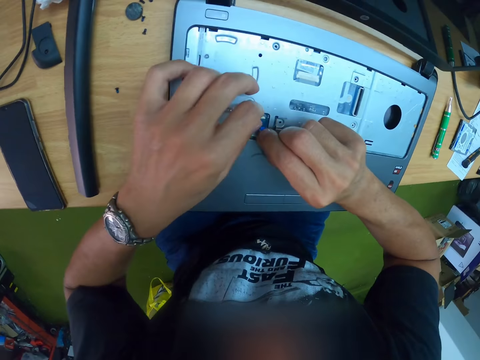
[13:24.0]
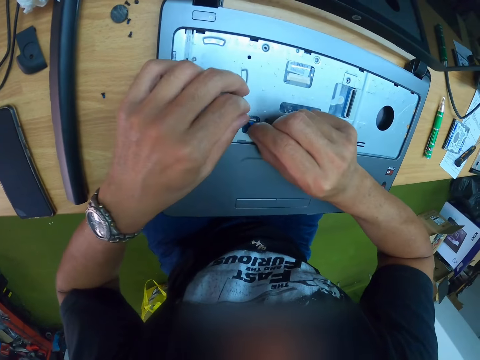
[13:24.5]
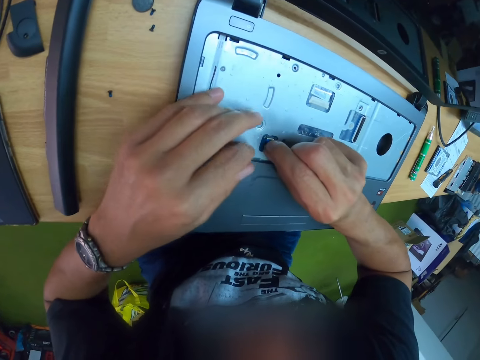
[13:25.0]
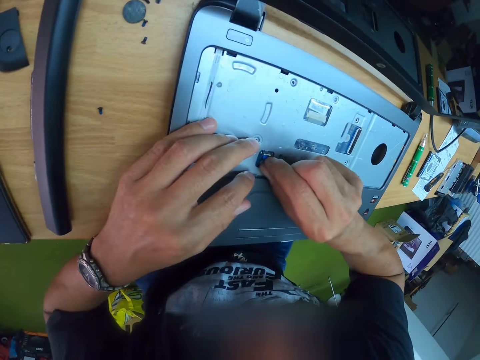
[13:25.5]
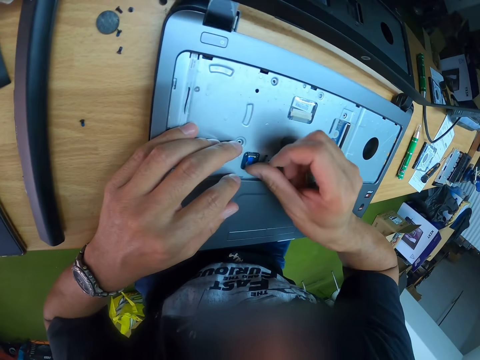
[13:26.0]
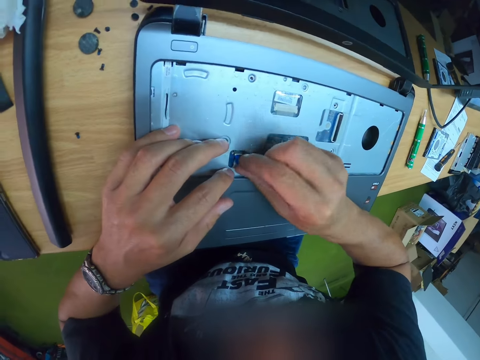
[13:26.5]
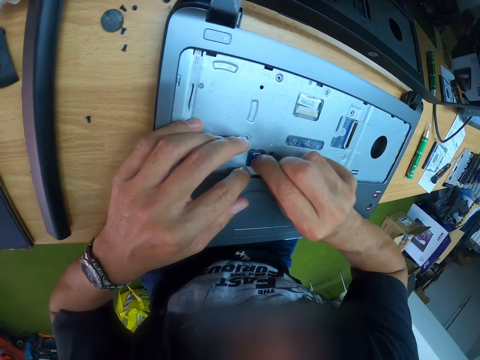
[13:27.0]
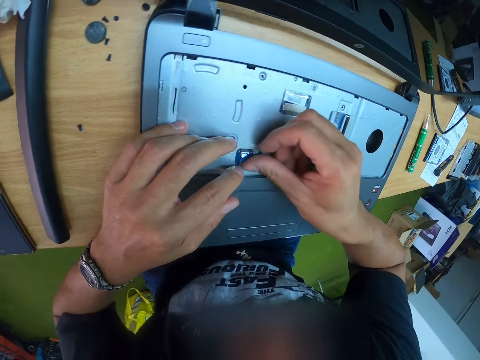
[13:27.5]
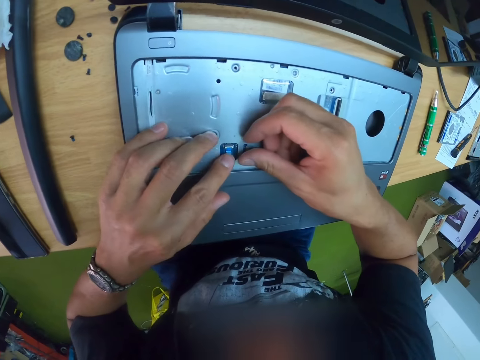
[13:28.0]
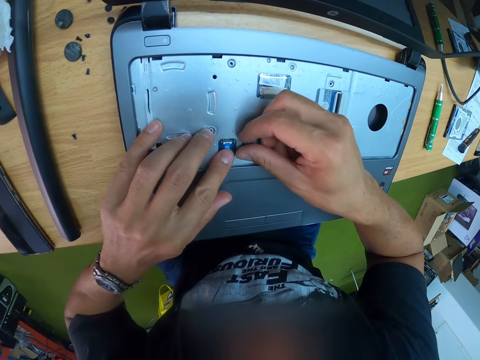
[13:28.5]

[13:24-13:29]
The camera wearer examines the laptop.

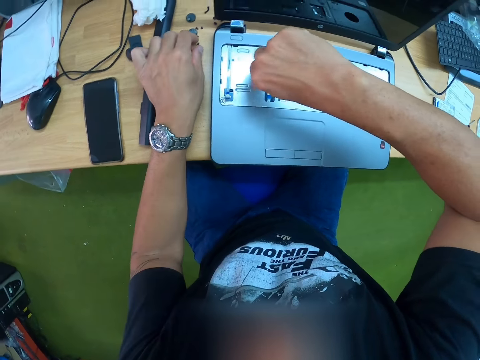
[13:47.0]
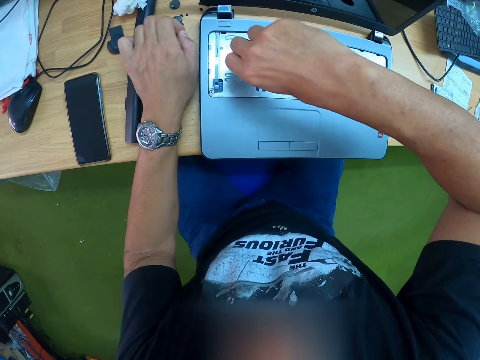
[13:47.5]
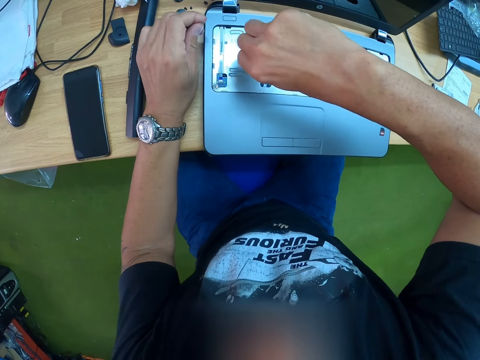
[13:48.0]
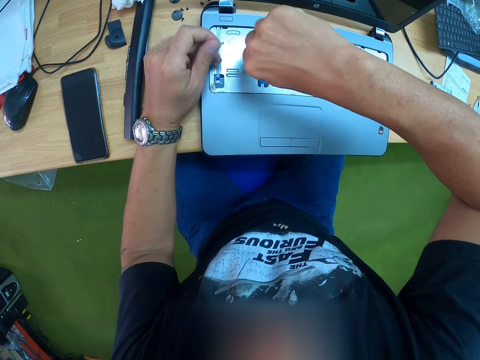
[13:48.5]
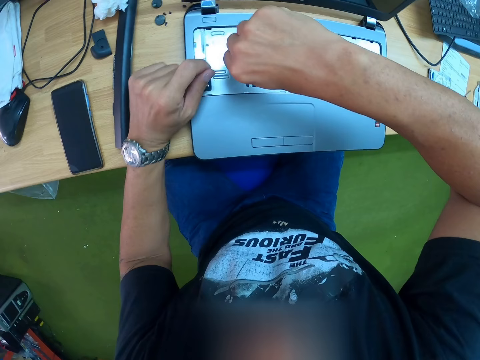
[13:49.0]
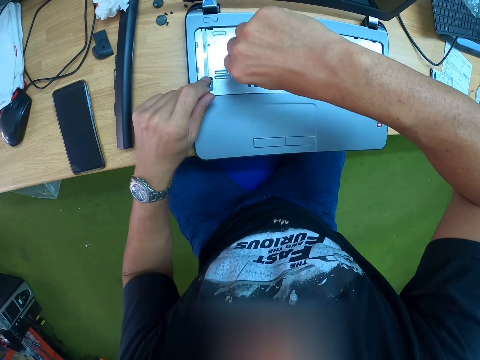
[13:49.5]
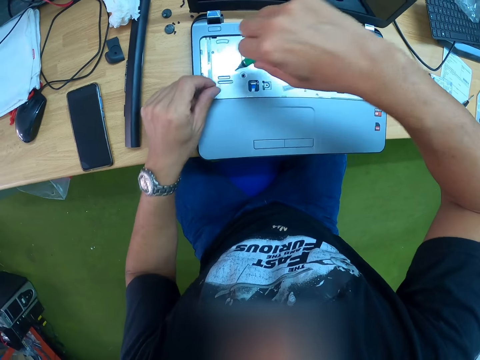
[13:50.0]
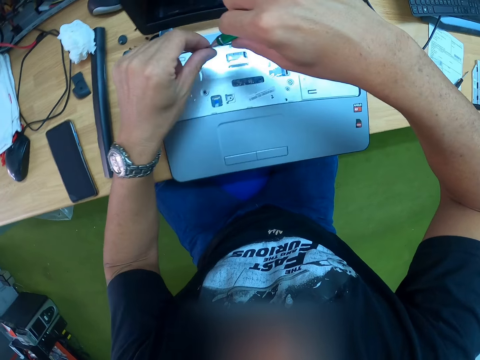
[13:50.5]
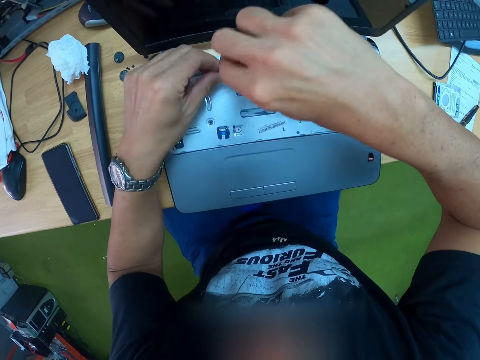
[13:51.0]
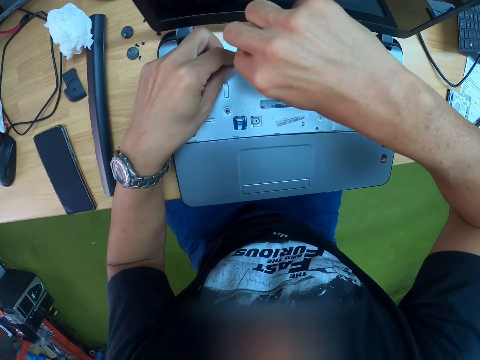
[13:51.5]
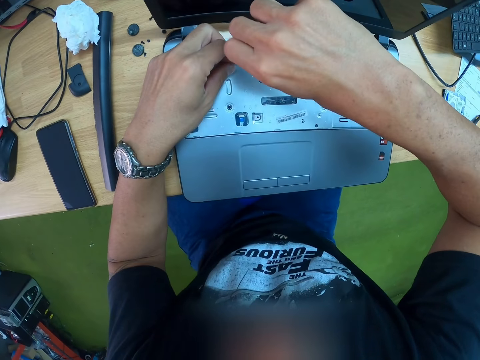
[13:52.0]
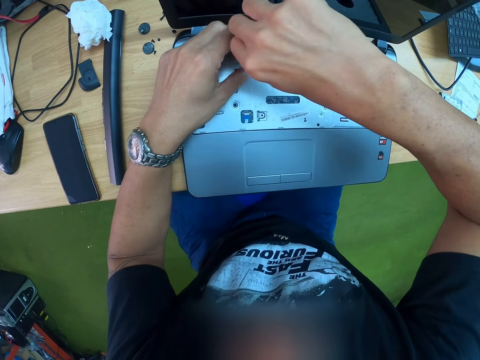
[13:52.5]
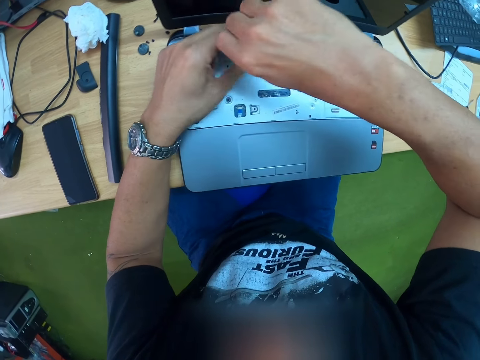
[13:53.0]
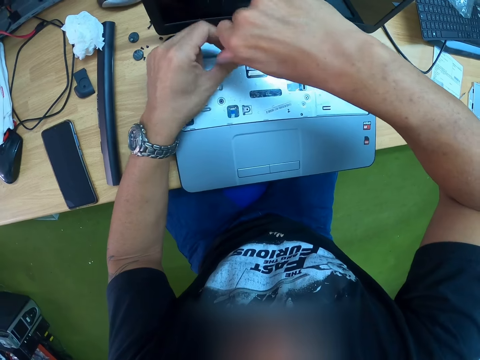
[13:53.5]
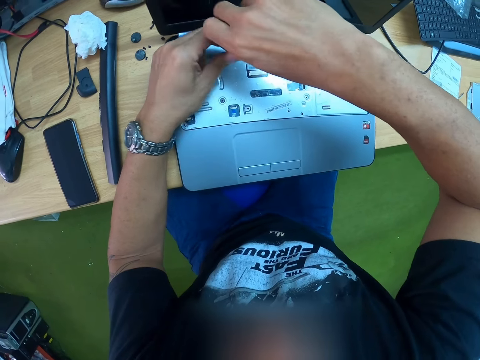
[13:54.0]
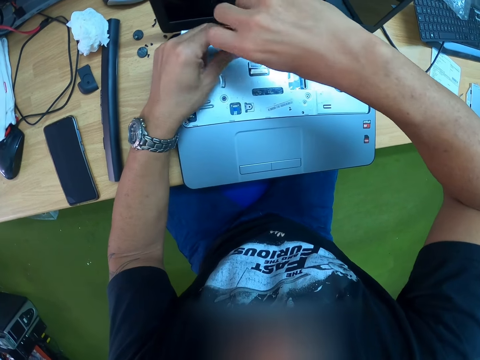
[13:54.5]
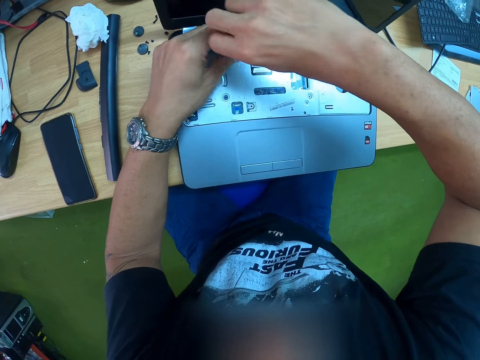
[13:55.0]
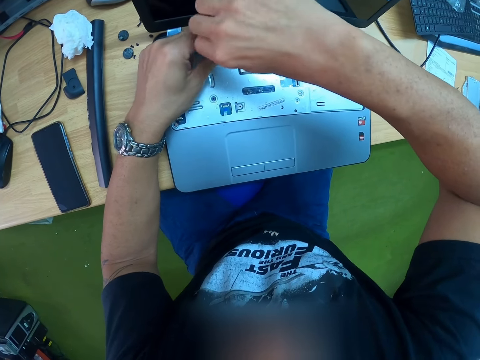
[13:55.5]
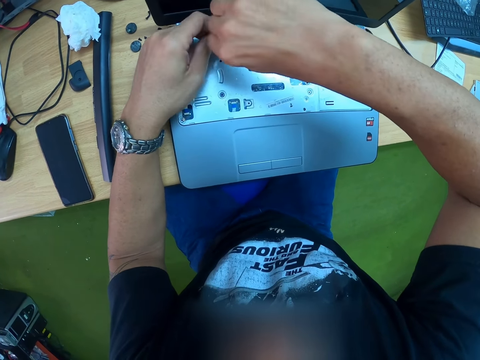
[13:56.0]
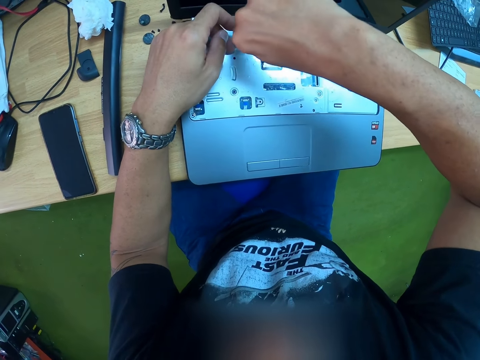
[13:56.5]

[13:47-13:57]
The camera wearer picks up a screw from the table with his left hand. He attaches the screw to the screwdriver in his right hand. He inserts the screwdriver in a screw hole inside the laptop with both hands. He screws in the screw with the screwdriver in both hands.

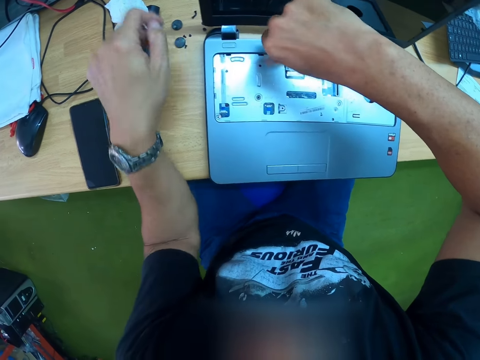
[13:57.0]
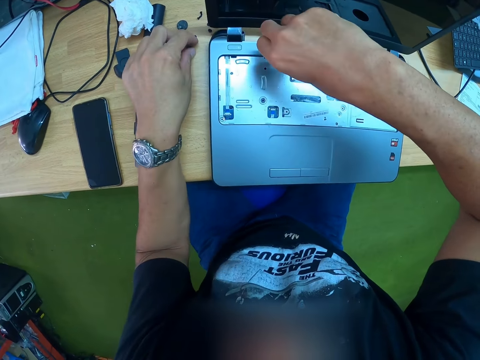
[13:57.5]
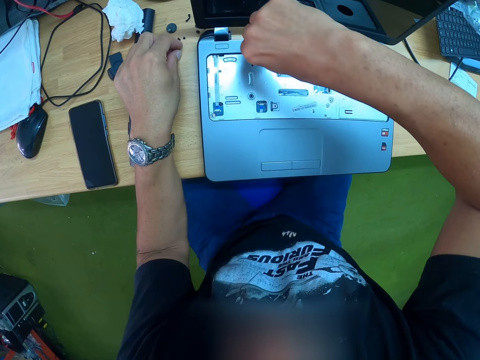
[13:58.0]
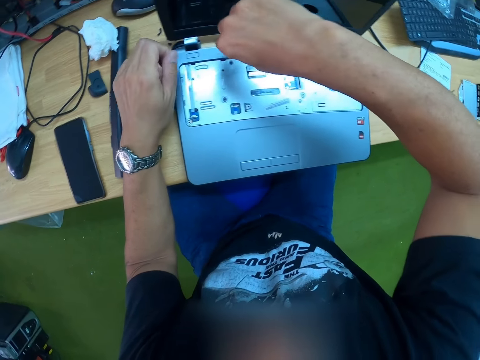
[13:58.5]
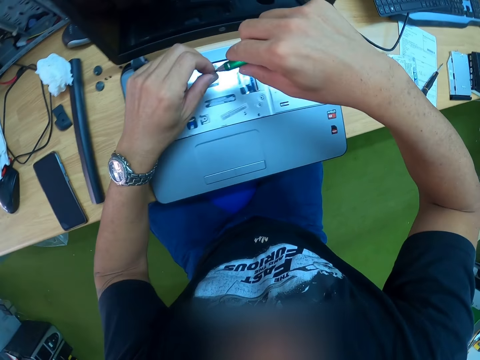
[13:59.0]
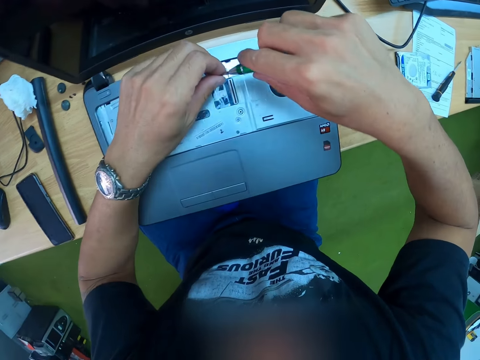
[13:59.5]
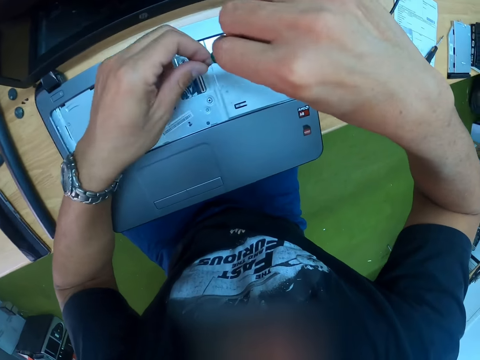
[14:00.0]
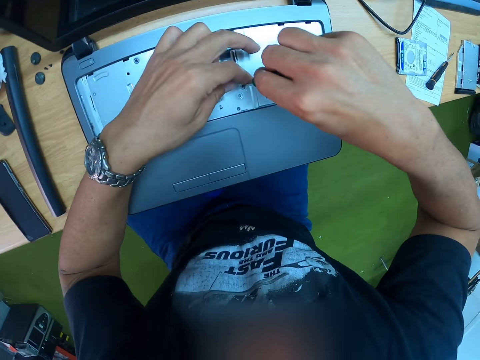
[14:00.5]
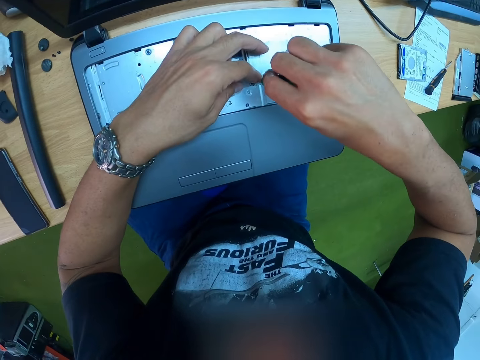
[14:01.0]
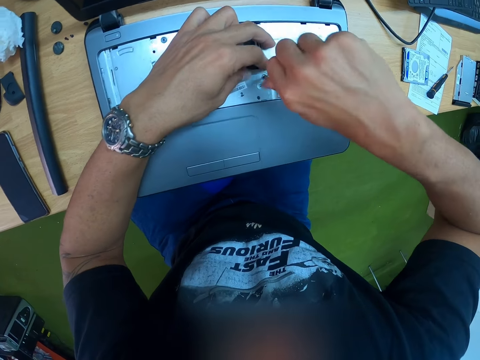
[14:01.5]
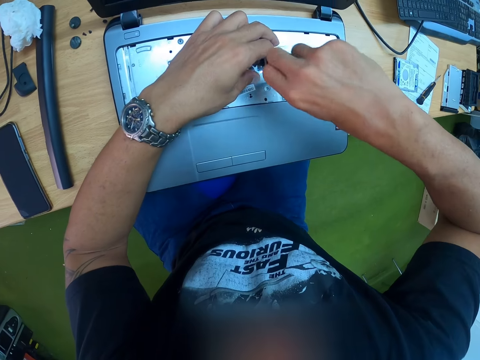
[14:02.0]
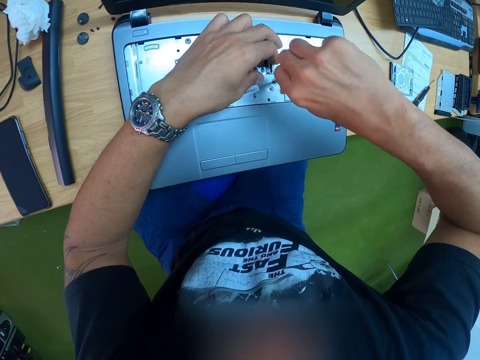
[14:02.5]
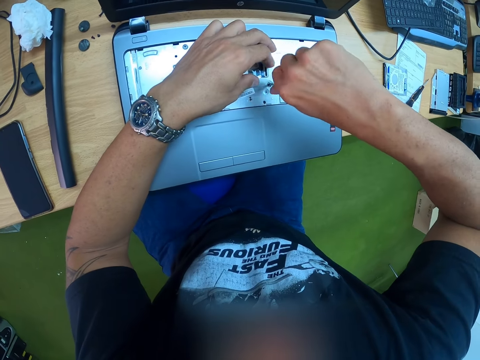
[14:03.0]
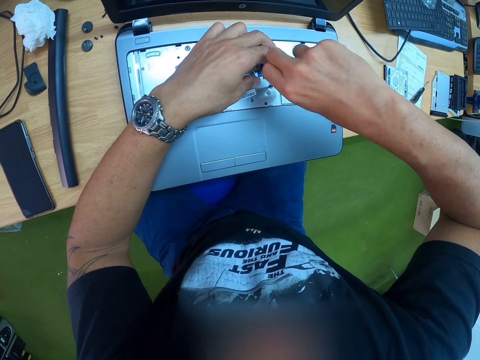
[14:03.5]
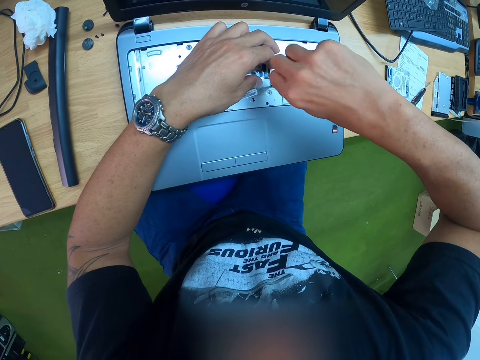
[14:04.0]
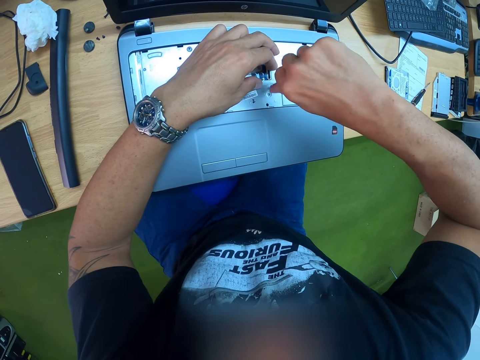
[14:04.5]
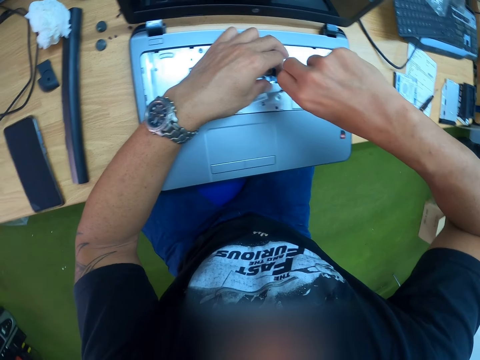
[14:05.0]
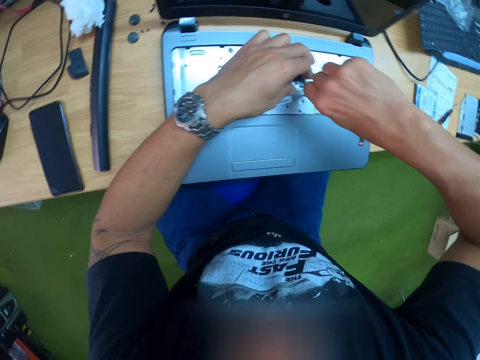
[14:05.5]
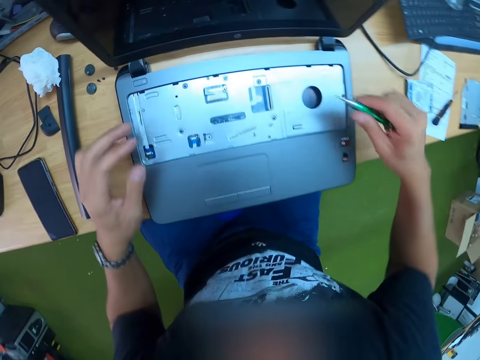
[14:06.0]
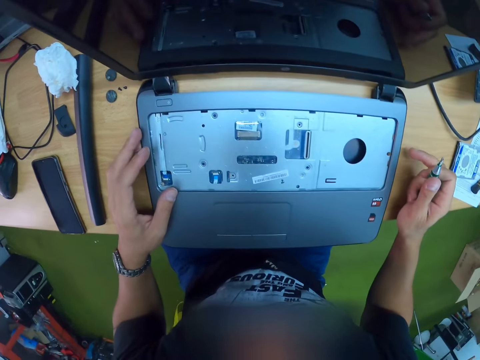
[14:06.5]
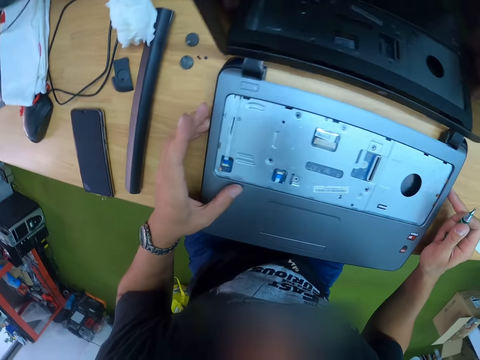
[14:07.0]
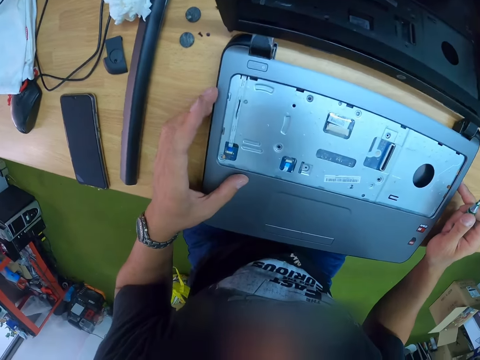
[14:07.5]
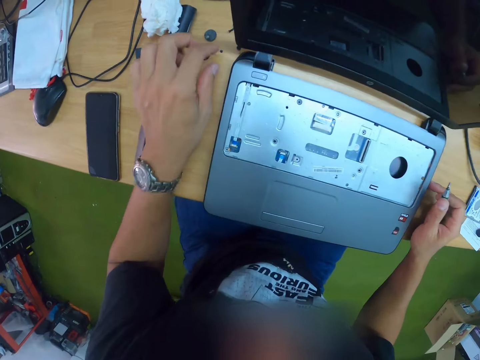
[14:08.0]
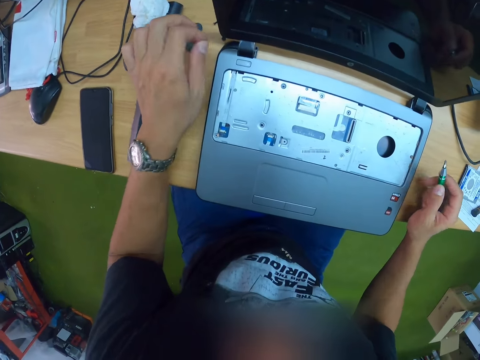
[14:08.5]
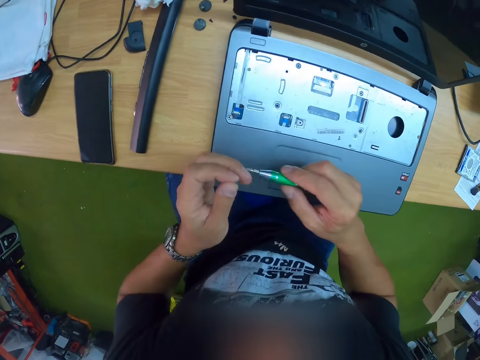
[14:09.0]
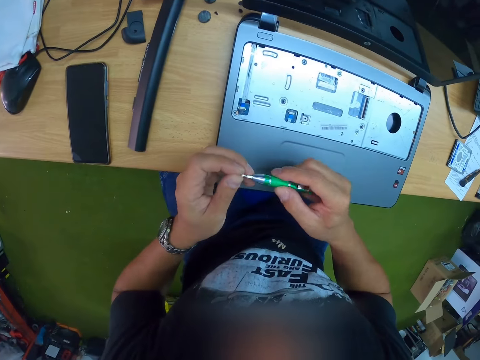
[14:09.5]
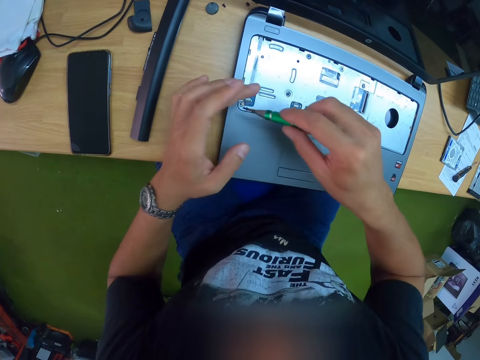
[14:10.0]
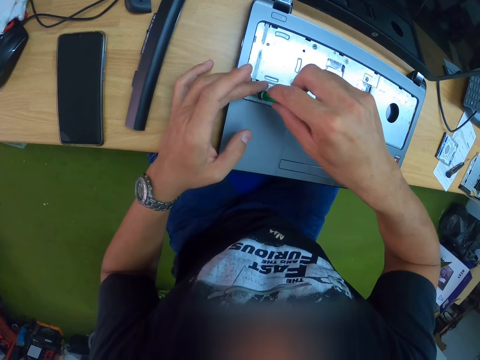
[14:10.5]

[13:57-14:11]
The camera wearer picks up a screw from the table with his left hand. He attaches the screw to the screwdriver in his right hand. He inserts the screwdriver in a screw hole inside the laptop with both hands. He screws in the screw with the screwdriver in his right hand. He holds the sides of the laptop with both hands. He picks up a screw from the table with his left hand. He attaches the screw to the screwdriver in his right hand. He inserts the screwdriver in a screw hole inside the laptop with both hands. He tightens the screw with the screwdriver.
